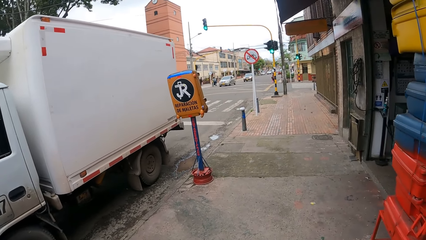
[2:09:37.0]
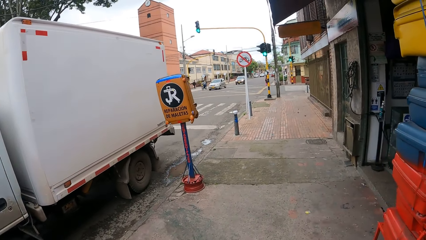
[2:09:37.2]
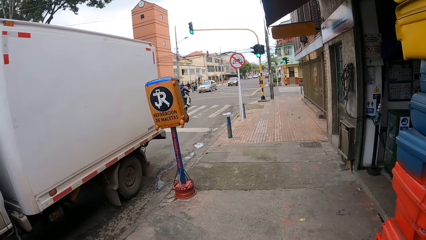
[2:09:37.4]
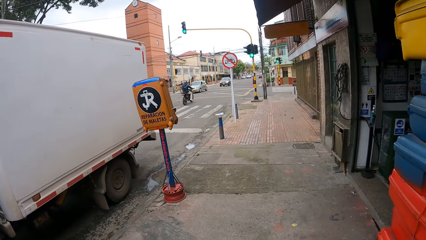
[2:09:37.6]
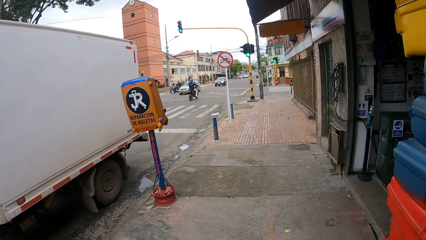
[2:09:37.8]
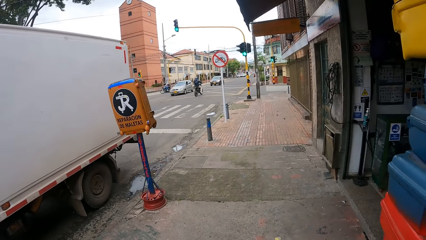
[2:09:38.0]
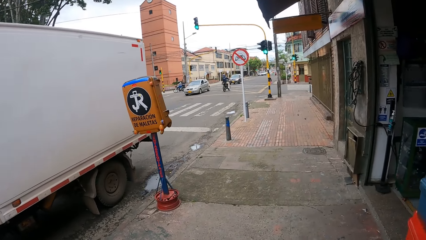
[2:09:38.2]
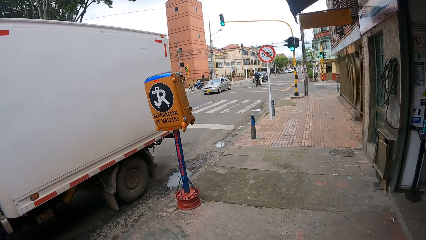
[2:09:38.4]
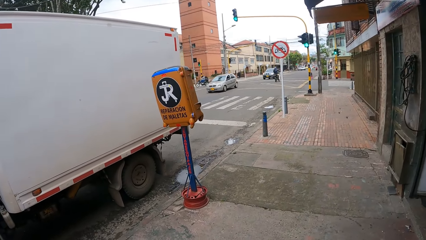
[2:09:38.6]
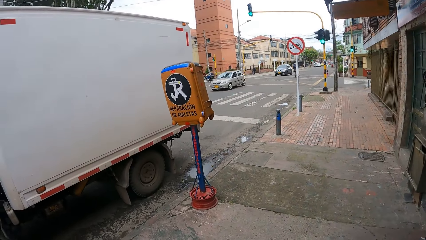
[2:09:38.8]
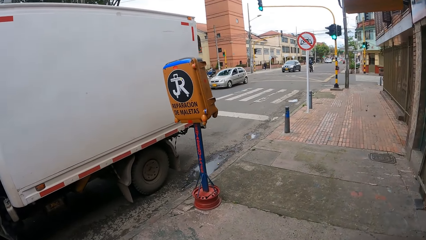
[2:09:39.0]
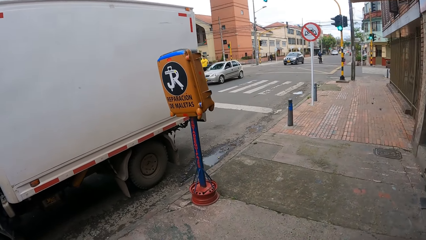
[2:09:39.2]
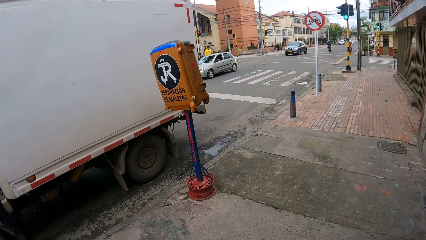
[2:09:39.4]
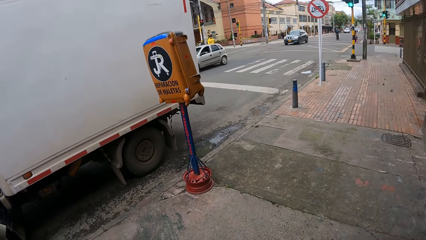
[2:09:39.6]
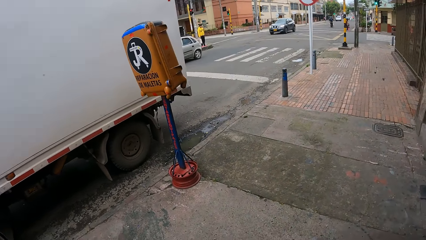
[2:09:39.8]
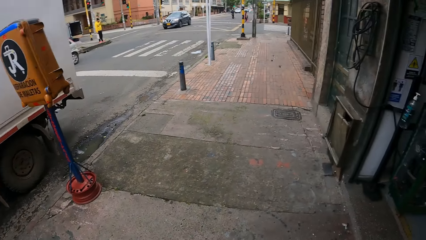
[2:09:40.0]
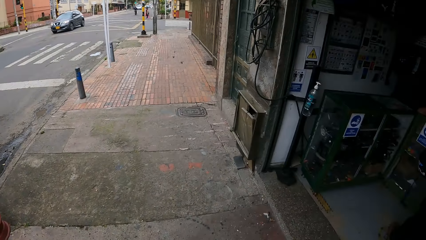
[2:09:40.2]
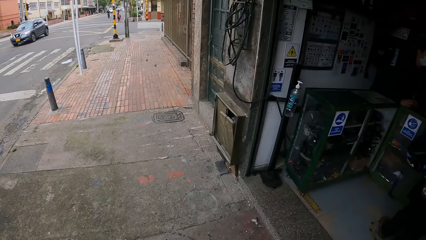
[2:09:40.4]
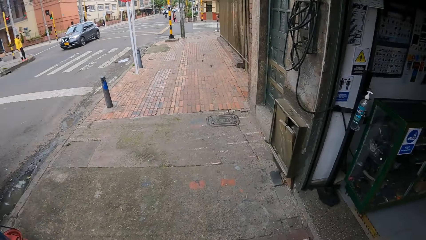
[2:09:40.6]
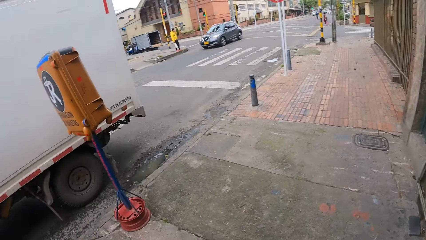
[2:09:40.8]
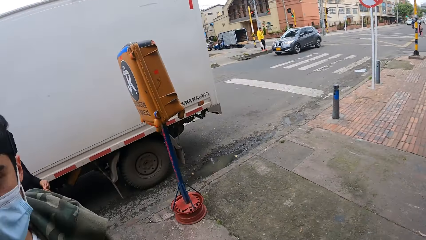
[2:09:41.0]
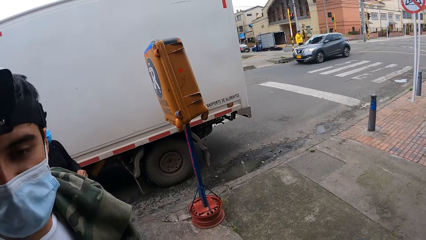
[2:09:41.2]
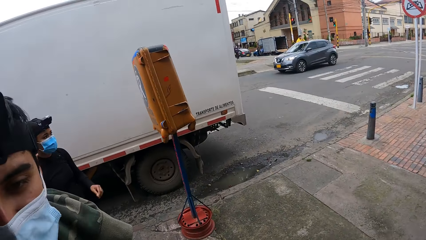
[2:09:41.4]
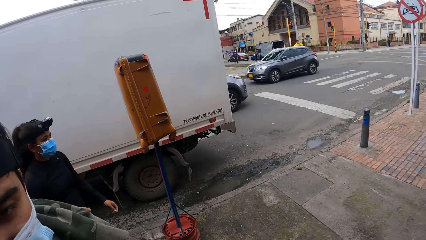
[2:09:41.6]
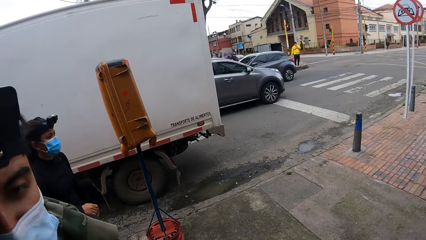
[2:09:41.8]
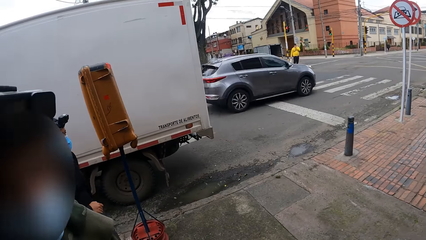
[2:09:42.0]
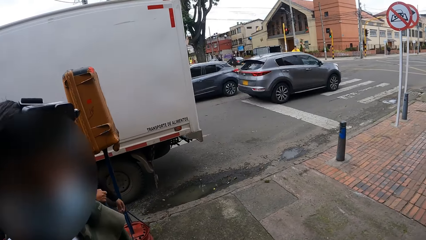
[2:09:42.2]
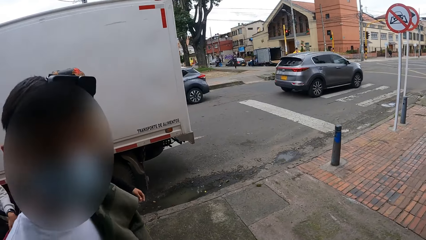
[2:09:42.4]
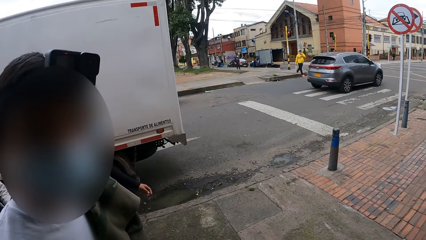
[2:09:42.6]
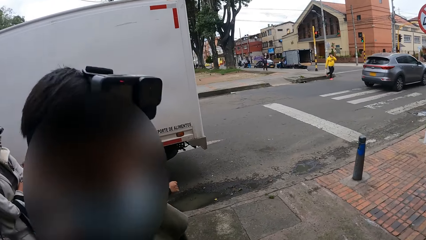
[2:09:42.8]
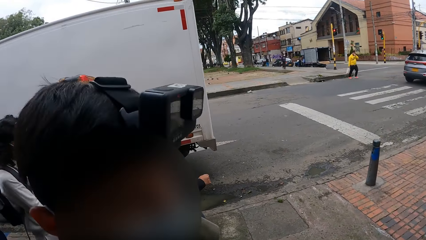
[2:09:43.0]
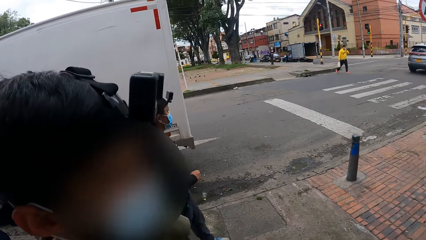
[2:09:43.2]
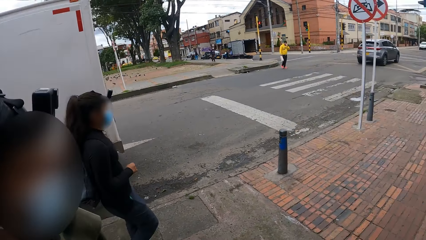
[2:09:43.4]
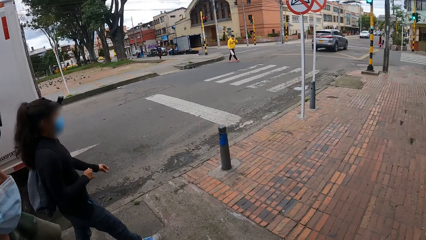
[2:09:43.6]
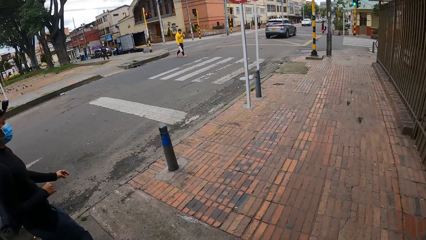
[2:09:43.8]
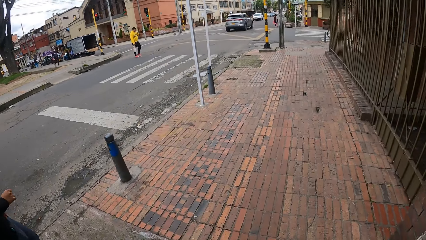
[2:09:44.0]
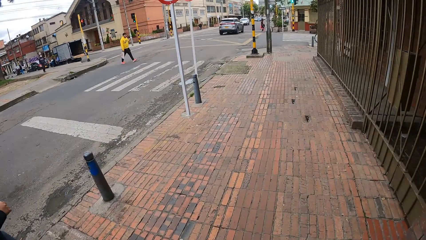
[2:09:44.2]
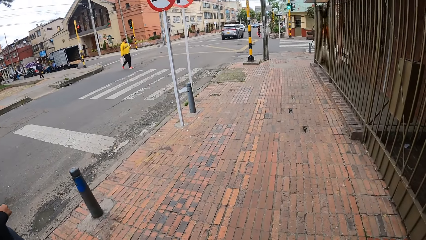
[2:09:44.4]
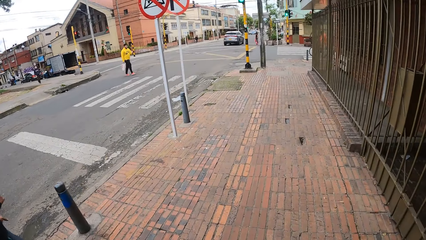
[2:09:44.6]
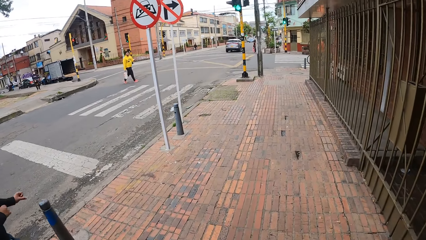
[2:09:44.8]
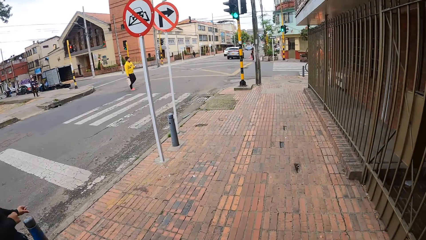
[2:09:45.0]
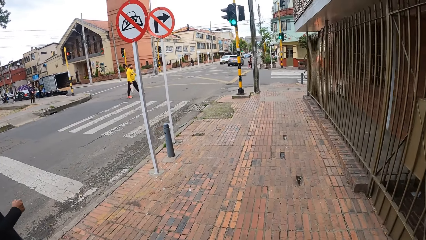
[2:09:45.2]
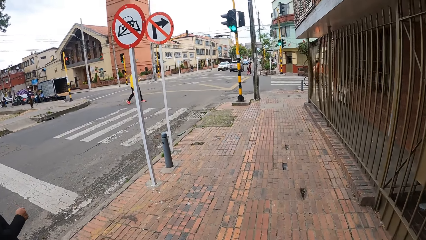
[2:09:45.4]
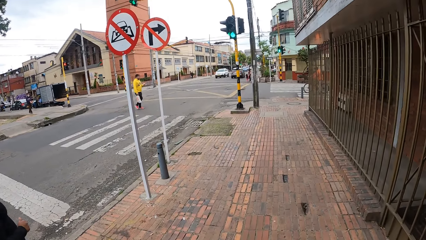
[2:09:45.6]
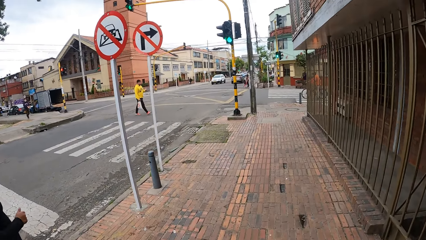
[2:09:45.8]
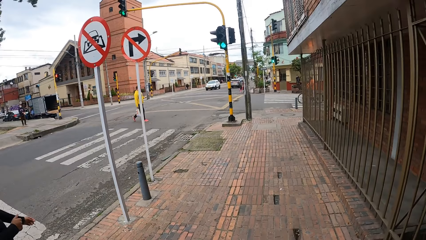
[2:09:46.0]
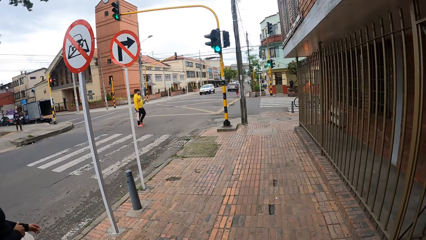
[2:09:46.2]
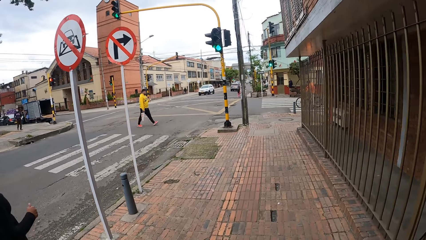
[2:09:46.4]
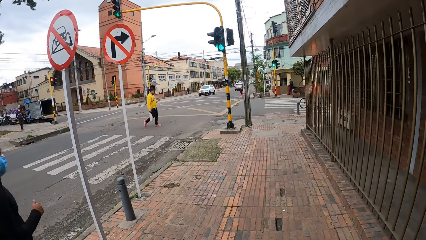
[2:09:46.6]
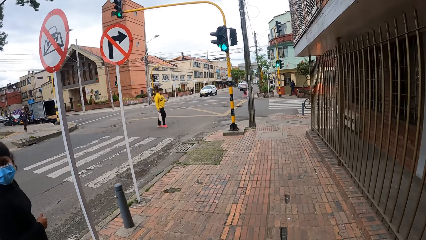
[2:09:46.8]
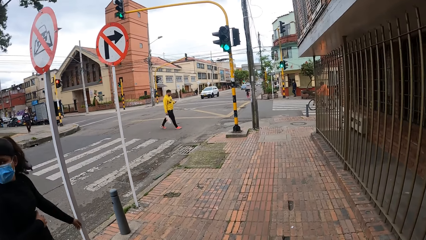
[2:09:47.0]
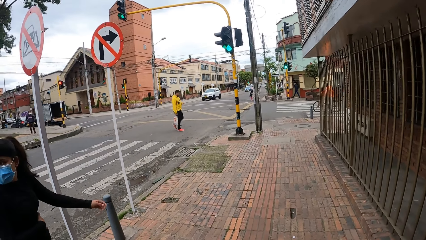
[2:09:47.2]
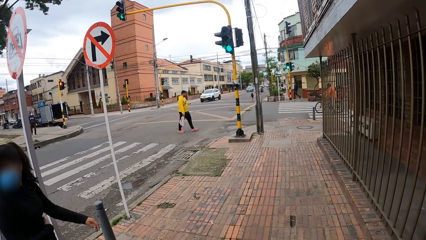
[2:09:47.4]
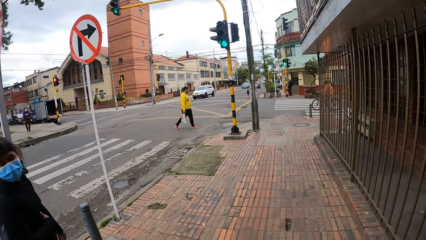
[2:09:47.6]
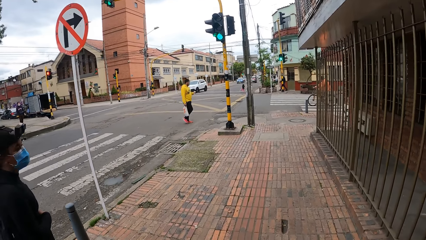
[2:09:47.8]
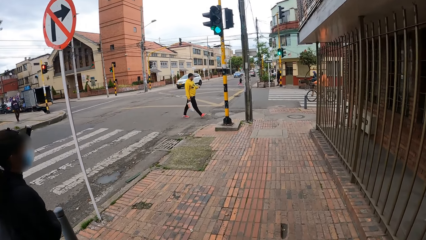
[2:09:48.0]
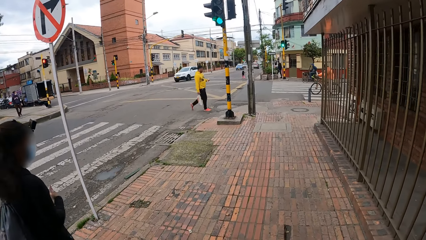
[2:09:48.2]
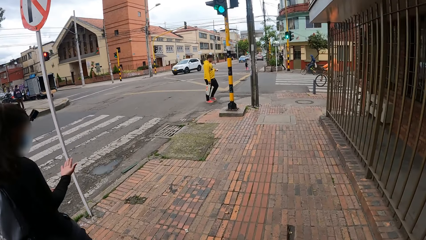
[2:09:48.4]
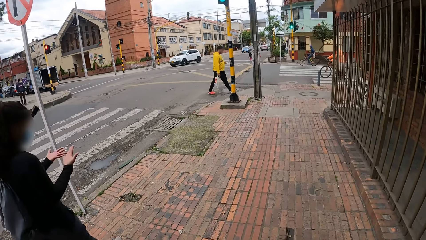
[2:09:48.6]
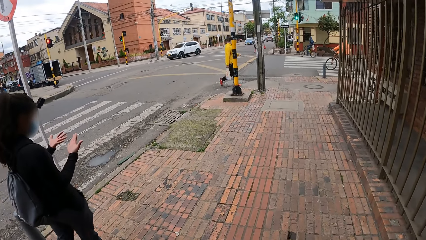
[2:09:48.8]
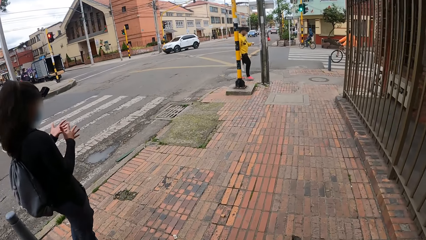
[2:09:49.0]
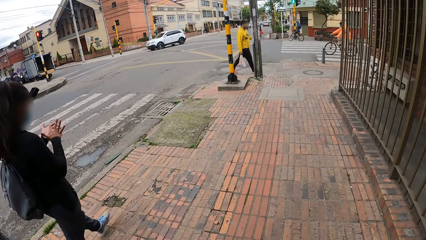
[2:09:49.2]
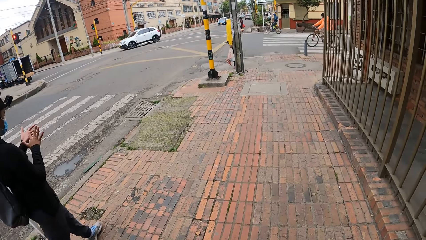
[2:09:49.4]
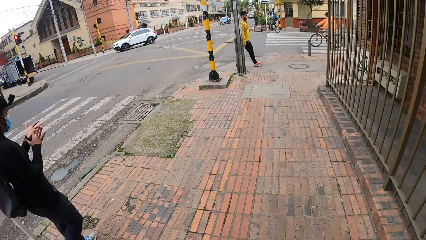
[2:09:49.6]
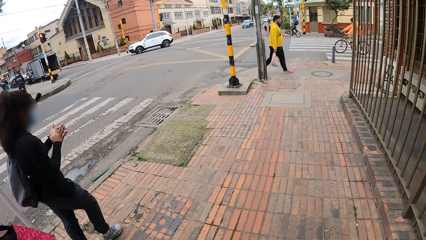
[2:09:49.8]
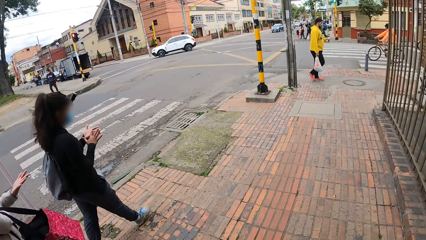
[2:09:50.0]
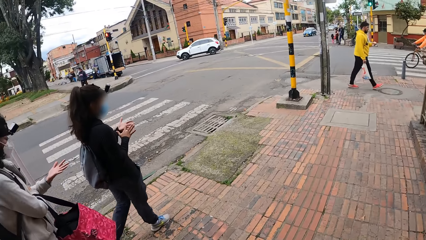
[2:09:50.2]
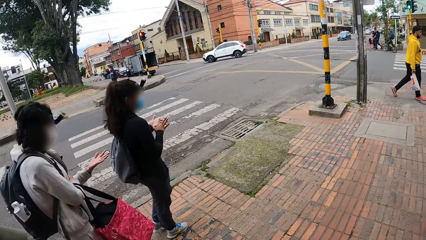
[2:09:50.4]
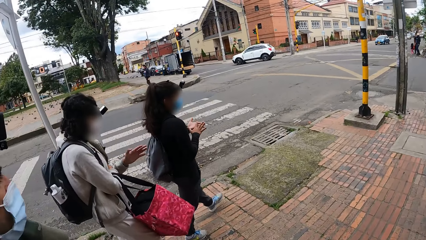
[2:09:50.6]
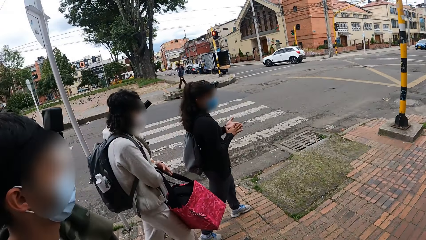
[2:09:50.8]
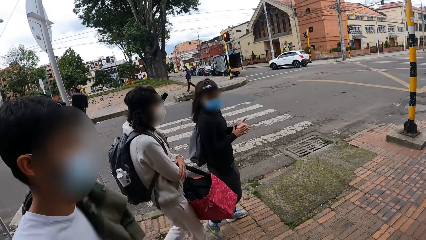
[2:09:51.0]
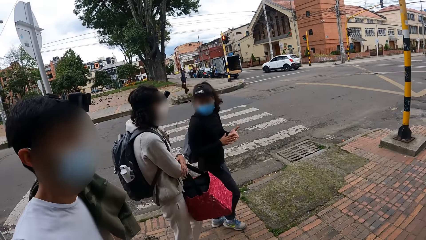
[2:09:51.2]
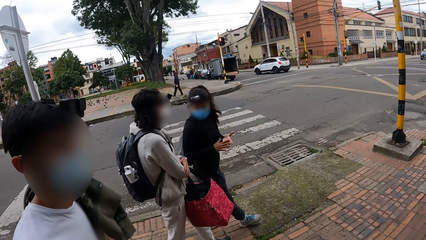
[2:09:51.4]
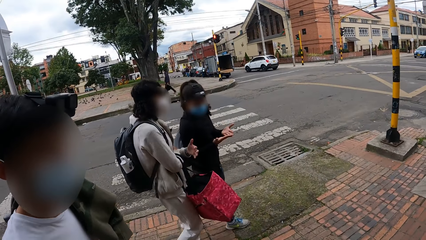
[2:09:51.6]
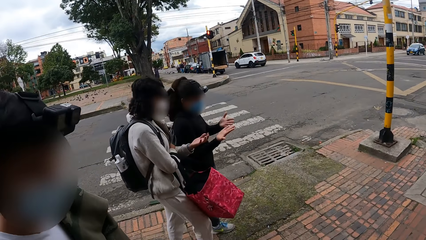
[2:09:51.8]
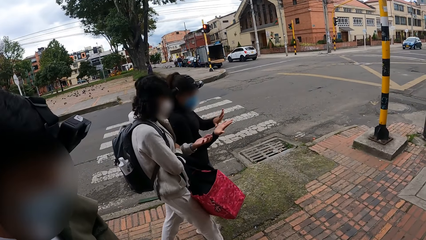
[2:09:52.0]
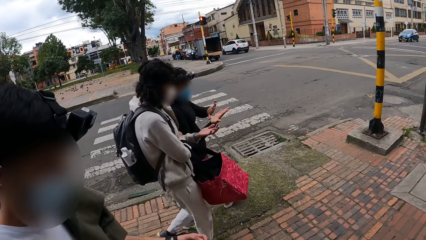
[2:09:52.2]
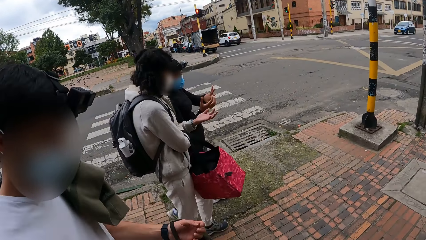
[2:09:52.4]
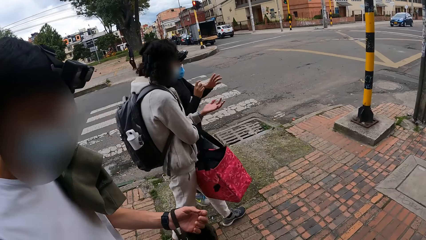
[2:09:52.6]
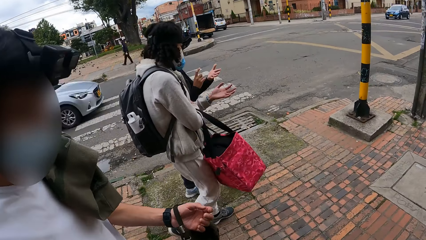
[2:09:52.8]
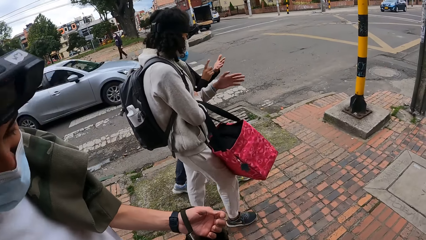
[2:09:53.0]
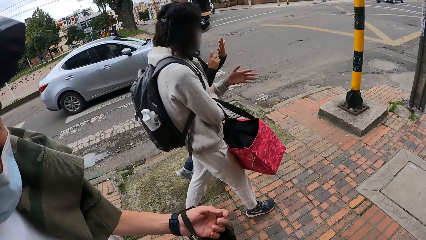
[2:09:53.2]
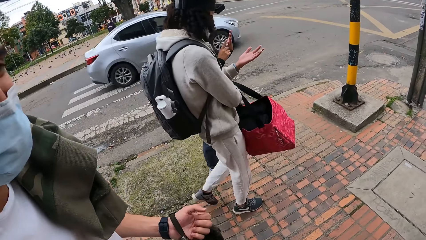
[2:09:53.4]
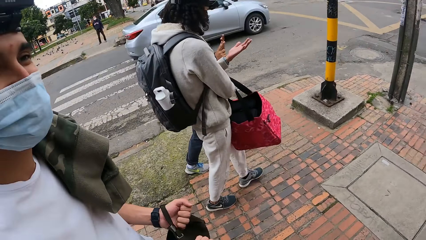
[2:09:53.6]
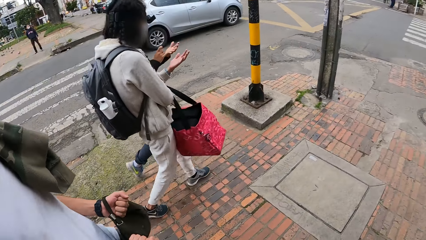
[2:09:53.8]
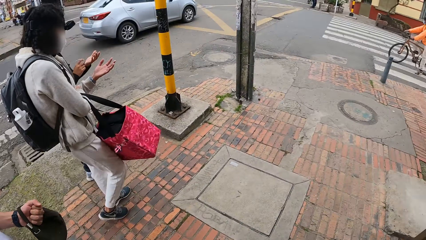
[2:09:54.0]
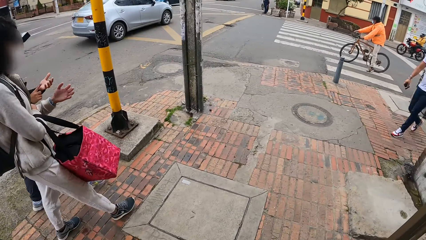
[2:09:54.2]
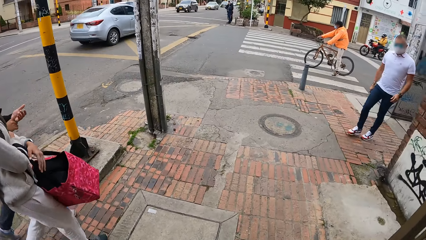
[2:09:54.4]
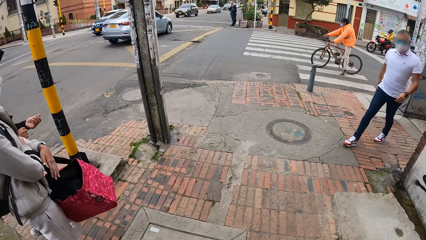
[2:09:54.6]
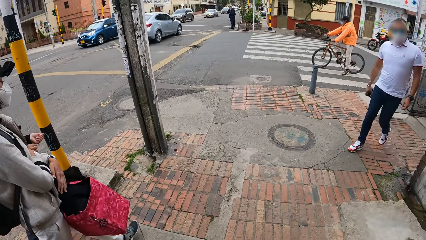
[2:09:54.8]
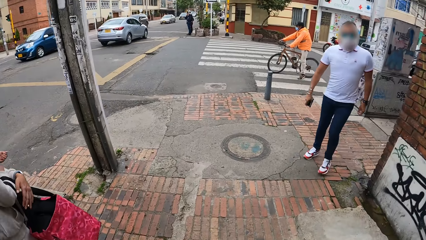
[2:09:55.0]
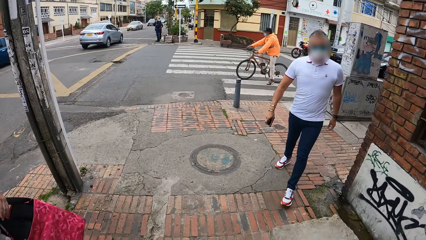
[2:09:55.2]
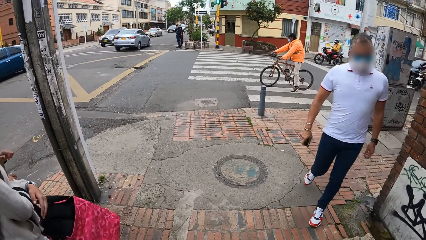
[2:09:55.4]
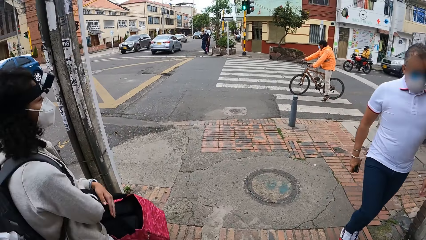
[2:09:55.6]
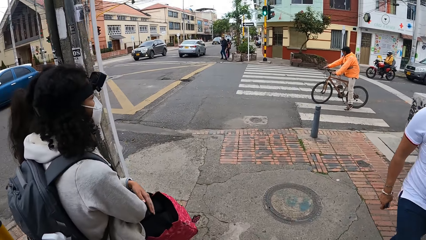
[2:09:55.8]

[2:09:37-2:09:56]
The camera wearer dialogues with a man. They walk on the street. A woman interacts with another woman.
